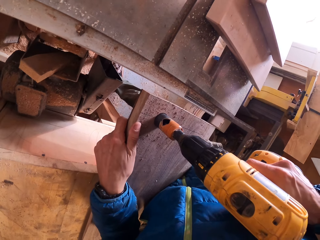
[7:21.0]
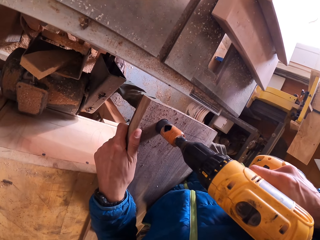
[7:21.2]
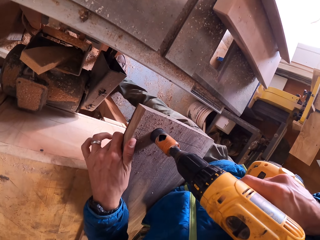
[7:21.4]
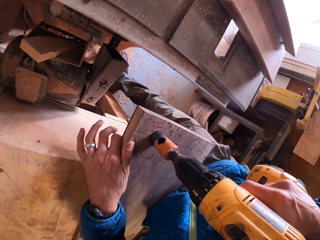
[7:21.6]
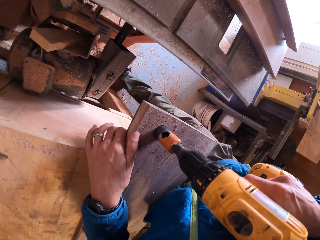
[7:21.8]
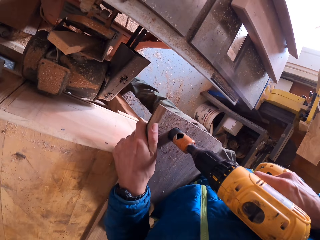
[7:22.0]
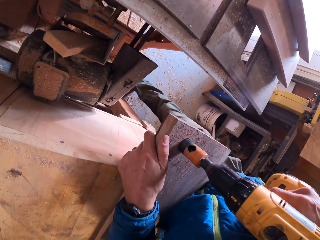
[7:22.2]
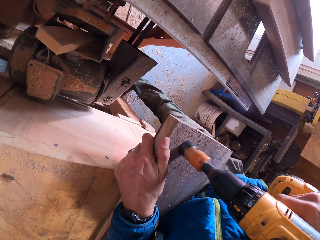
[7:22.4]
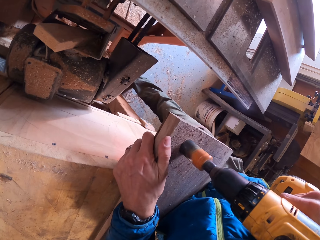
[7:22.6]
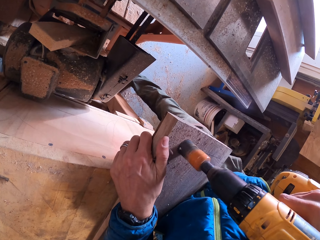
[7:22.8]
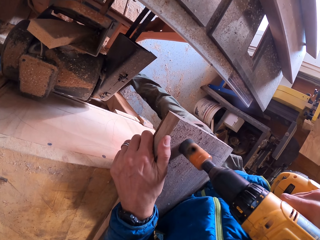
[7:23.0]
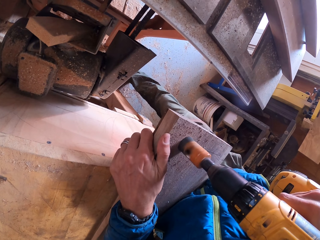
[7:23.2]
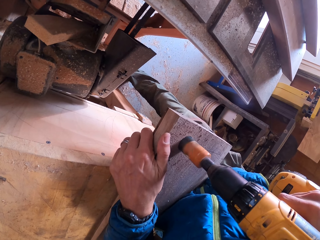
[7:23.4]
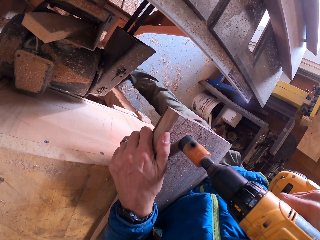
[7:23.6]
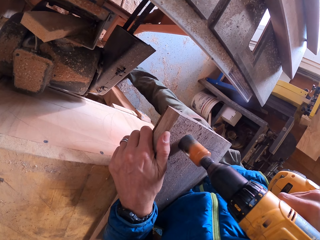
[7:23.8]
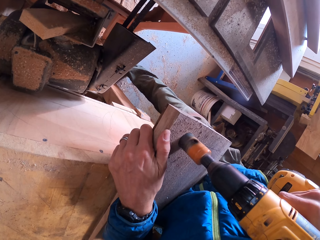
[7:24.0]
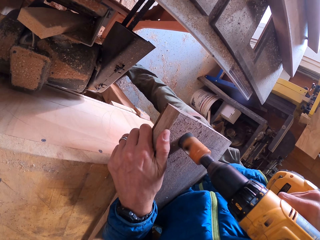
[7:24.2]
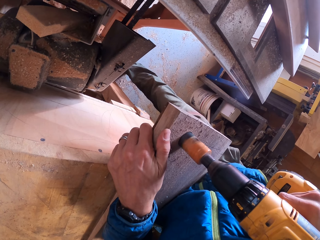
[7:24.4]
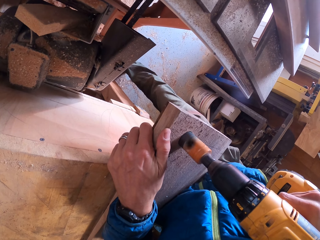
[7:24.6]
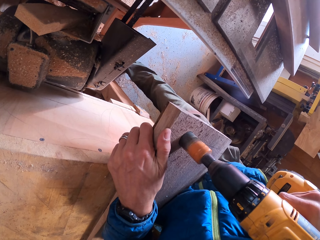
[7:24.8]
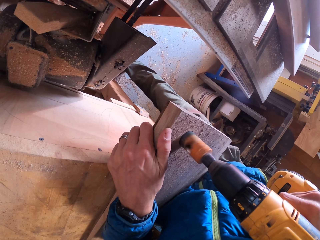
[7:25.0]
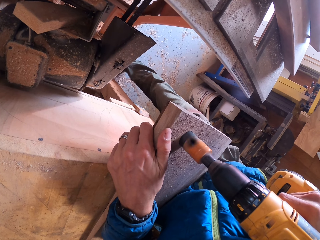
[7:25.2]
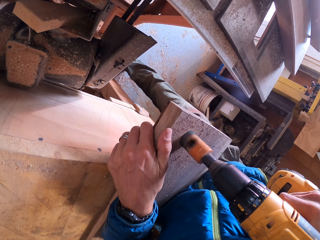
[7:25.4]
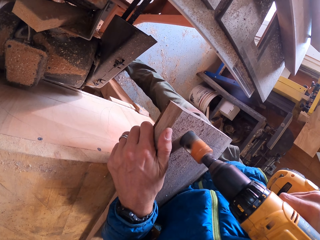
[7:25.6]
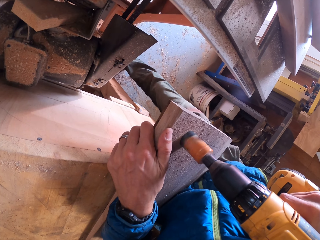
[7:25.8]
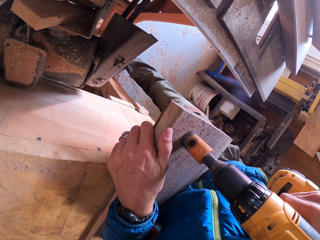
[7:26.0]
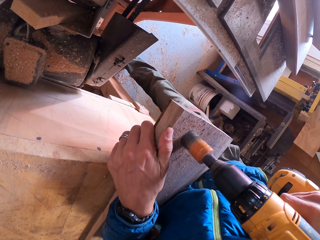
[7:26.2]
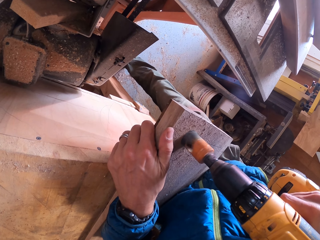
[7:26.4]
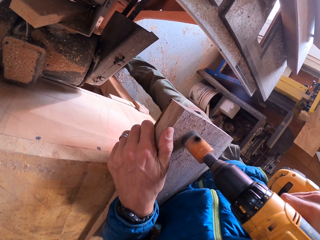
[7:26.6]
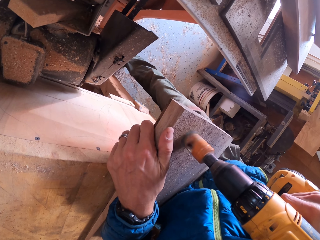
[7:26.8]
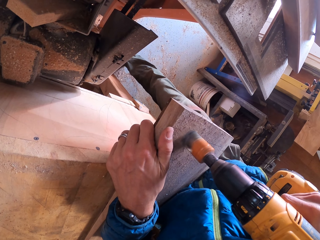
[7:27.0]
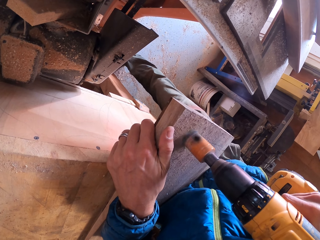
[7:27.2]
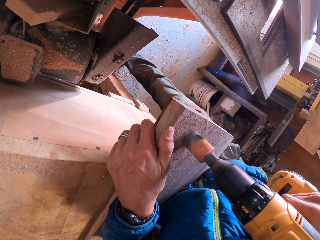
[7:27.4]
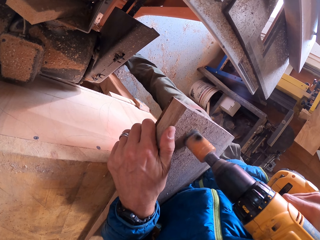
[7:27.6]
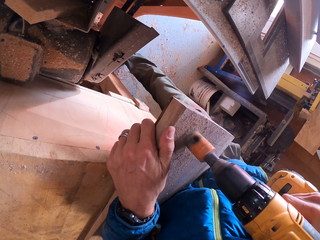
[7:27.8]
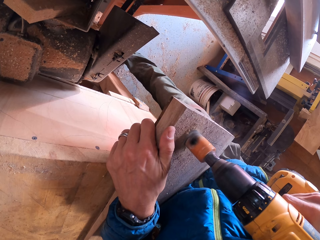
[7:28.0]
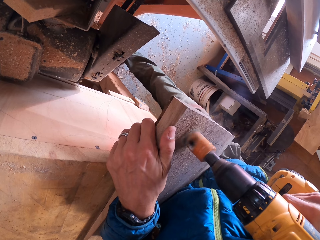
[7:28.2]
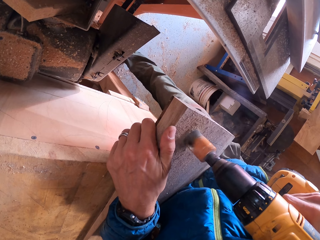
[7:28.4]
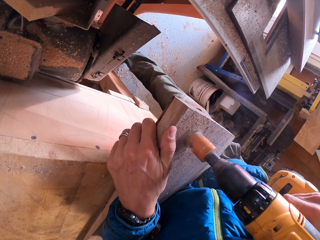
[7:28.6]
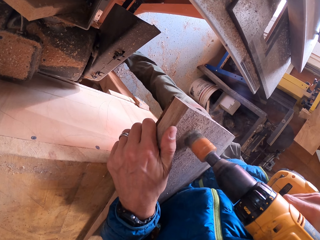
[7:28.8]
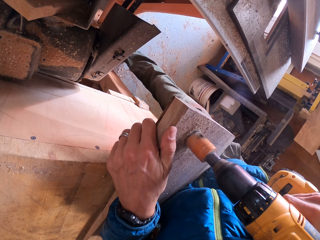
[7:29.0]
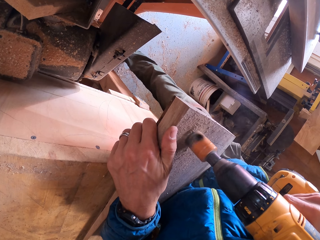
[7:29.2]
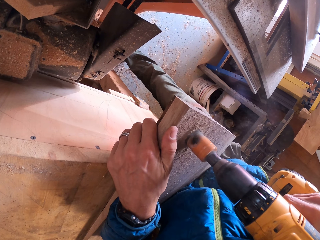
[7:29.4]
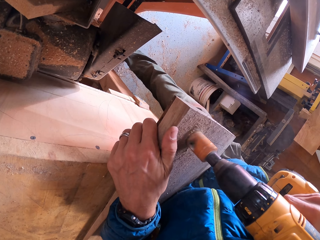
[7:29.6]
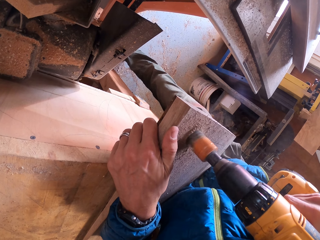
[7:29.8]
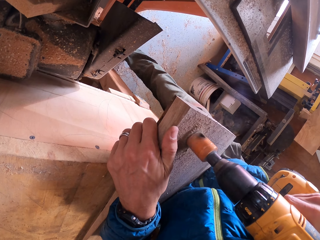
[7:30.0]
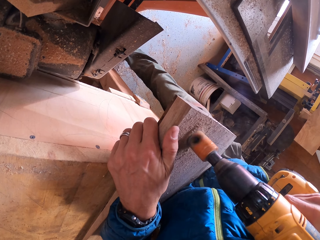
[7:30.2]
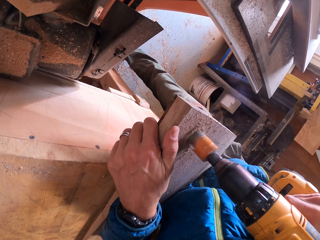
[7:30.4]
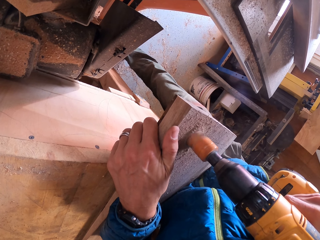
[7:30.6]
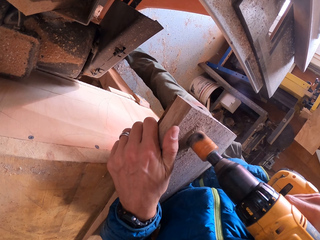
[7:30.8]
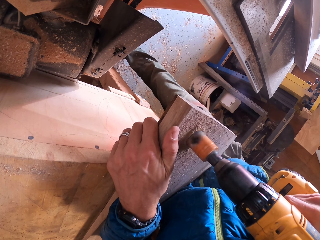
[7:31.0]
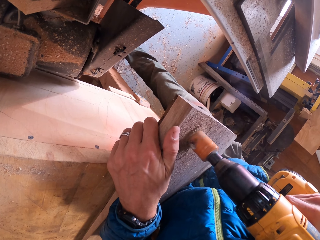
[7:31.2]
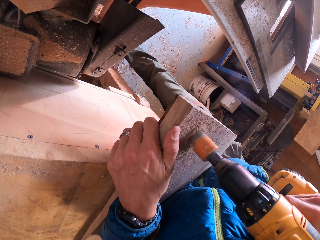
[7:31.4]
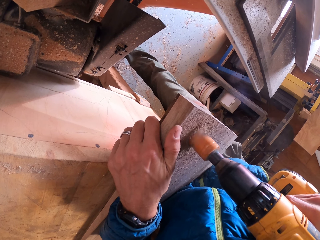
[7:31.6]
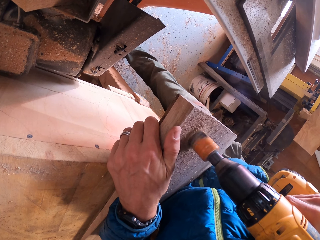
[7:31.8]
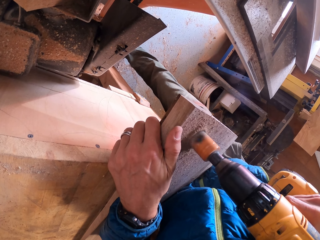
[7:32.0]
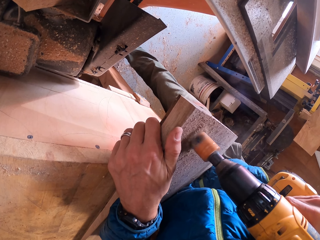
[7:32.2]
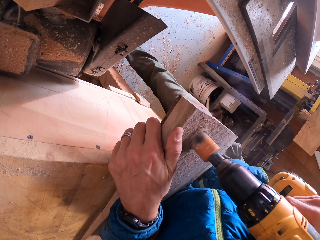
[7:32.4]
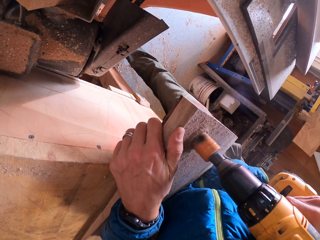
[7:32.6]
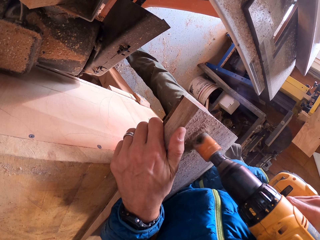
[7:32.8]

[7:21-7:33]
The camera wearer adjusts the wood with his left hand.

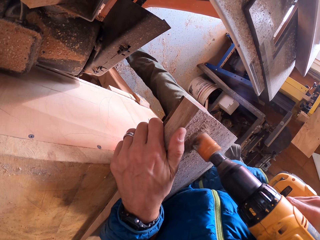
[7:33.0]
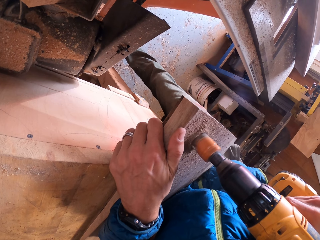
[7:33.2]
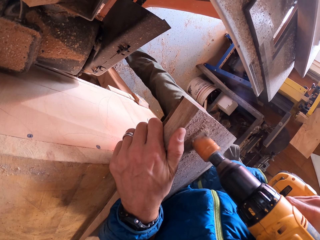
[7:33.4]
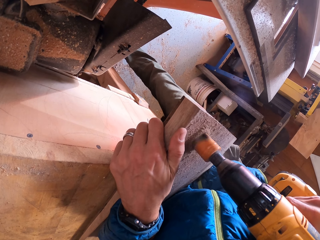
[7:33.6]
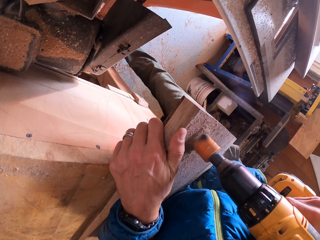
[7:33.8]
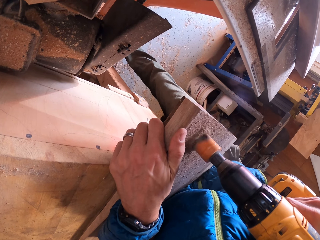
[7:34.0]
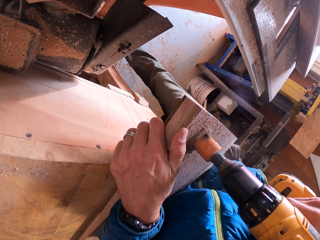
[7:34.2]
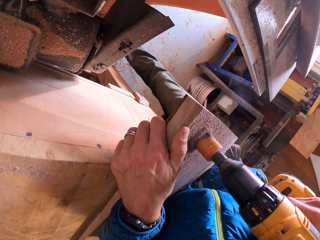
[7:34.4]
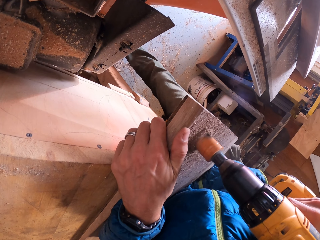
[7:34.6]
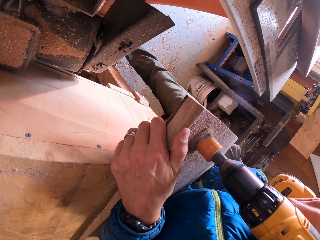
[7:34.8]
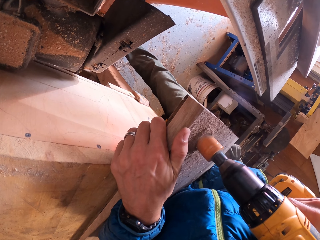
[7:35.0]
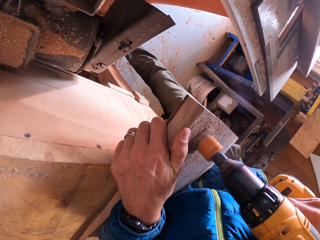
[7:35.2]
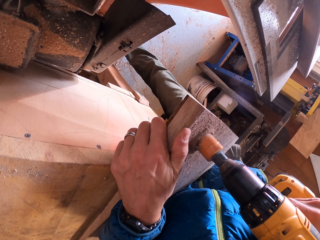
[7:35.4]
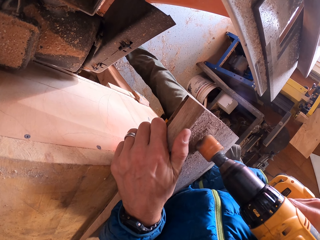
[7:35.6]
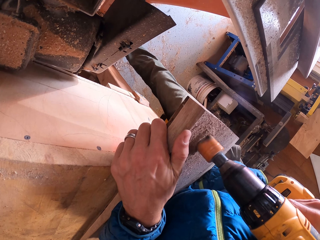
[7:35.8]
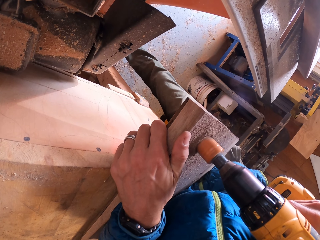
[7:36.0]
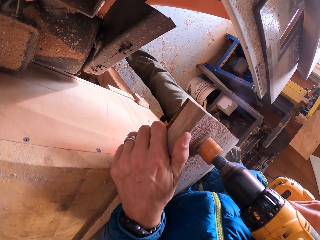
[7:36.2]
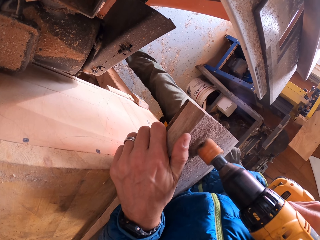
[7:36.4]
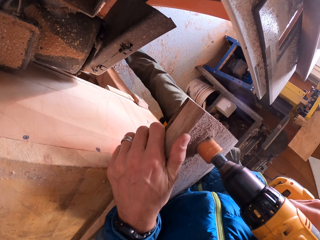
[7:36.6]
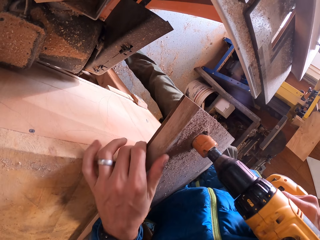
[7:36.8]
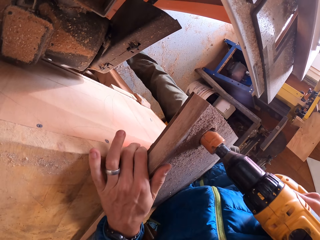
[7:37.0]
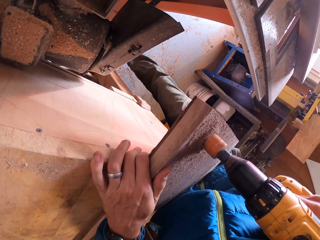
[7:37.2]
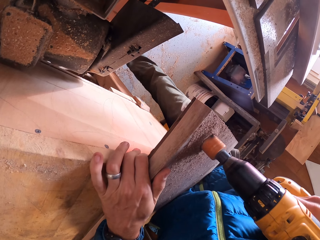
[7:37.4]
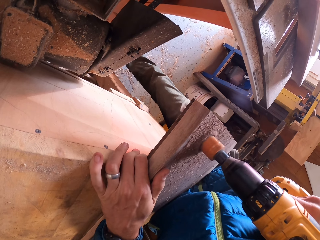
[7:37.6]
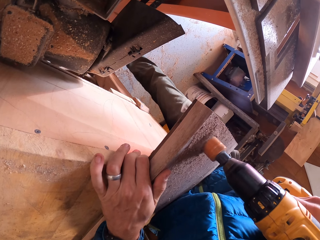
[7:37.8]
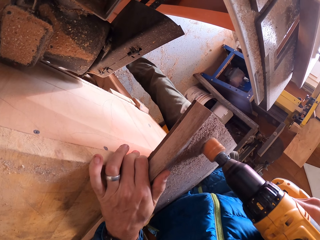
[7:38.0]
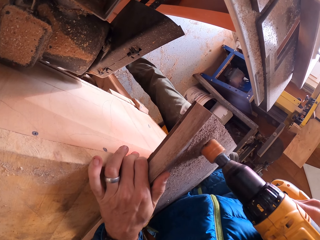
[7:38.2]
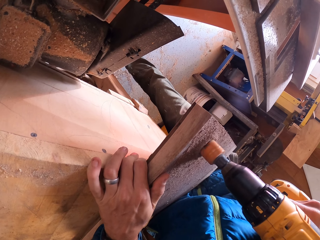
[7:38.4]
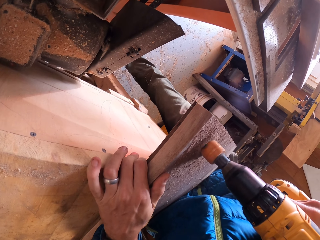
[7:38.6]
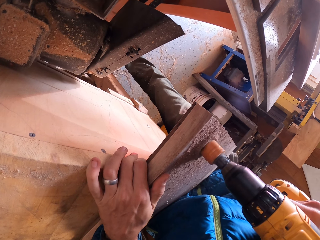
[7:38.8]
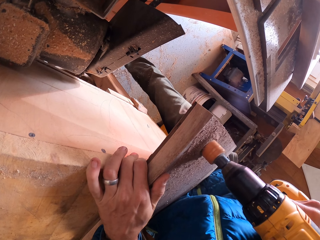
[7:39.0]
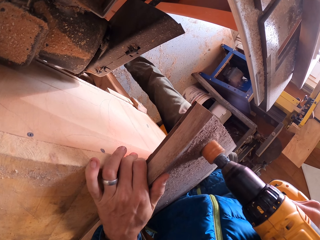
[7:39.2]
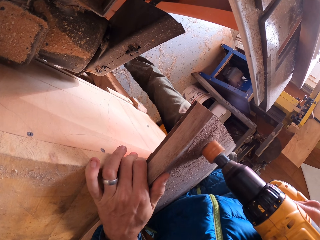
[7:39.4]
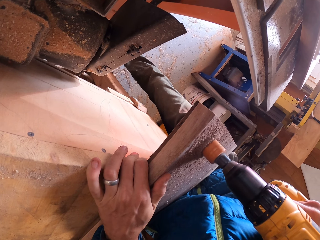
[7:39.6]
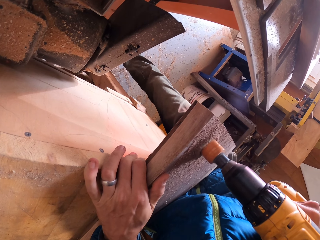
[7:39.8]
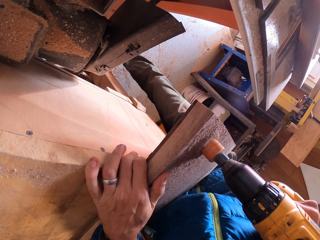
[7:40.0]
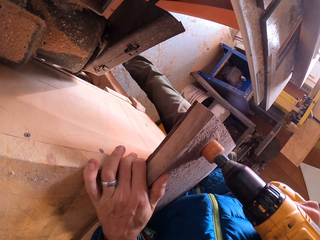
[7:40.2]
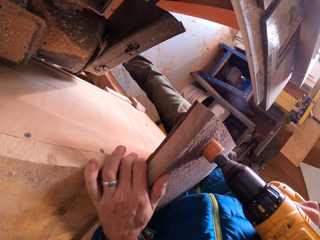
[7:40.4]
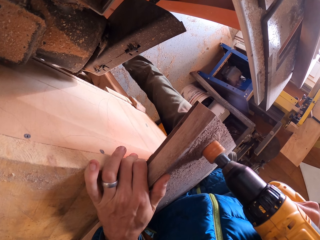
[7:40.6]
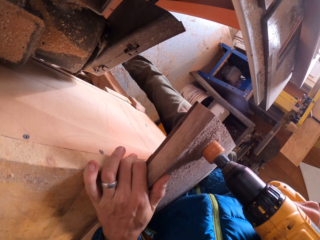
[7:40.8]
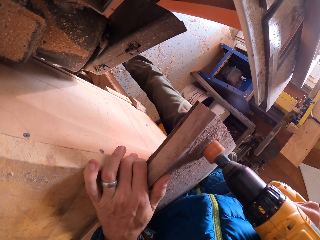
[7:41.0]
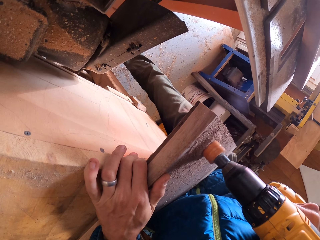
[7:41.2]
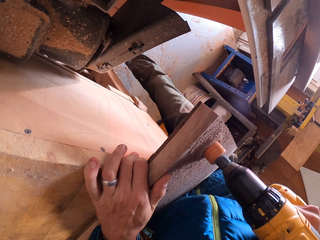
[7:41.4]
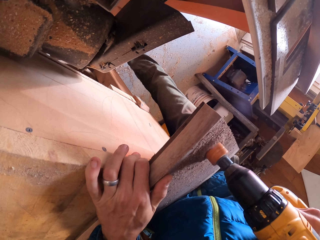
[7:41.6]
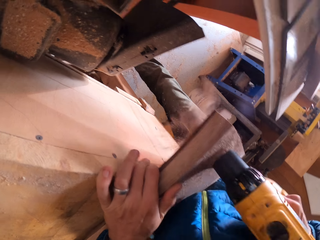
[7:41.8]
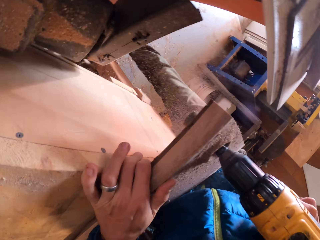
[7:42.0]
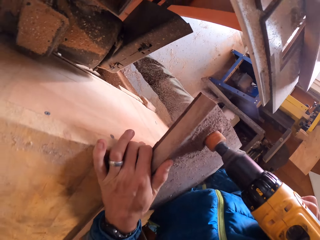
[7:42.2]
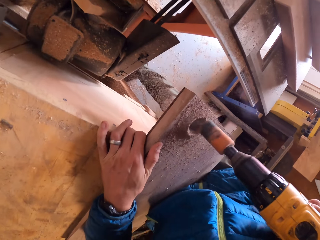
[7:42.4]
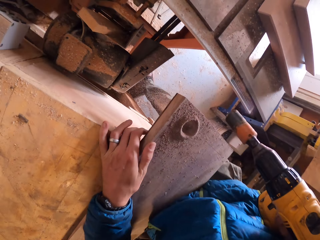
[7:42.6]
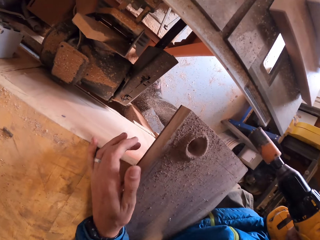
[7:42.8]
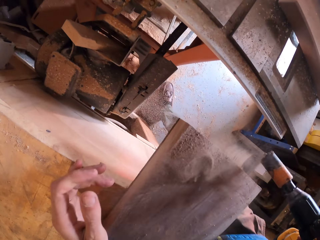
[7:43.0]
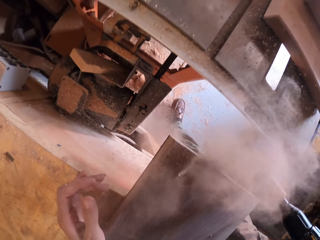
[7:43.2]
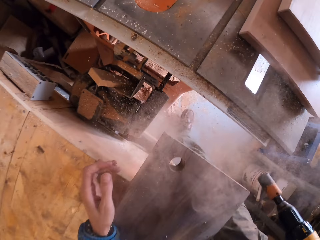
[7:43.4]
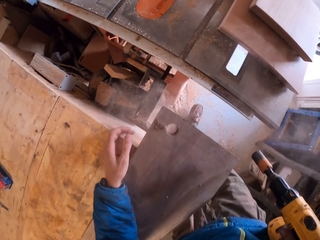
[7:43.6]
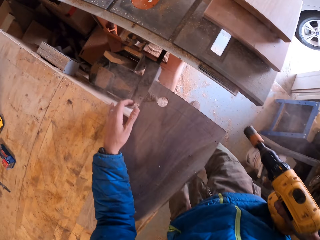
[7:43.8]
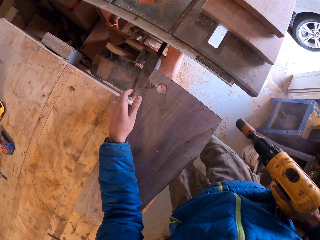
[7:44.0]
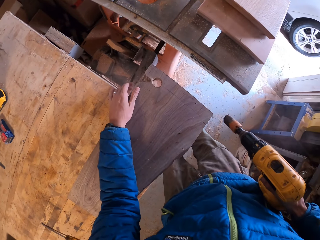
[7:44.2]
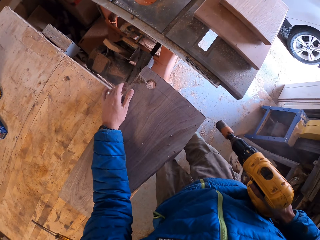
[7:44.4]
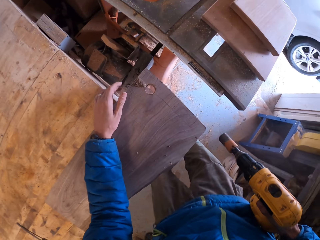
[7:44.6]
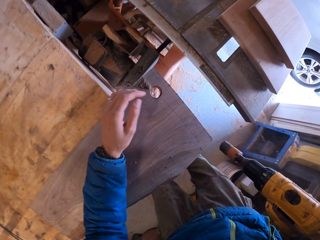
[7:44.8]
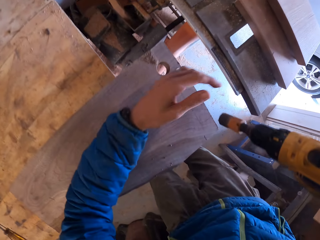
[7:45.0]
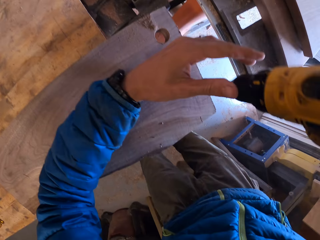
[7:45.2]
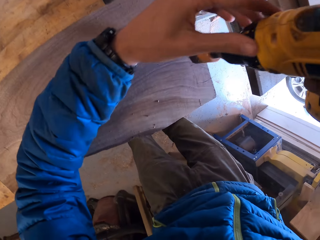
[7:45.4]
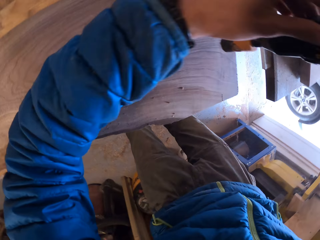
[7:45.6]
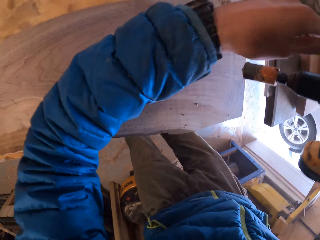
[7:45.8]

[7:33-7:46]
The camera wearer moves a hand on the wood. They blow the sawdust away from the wood.
